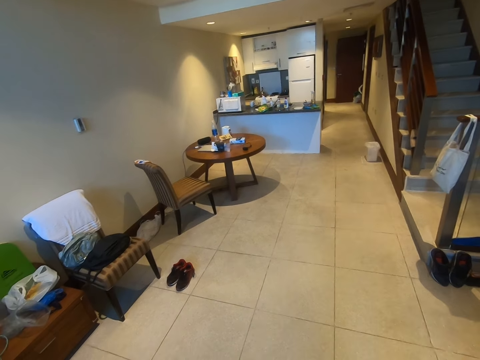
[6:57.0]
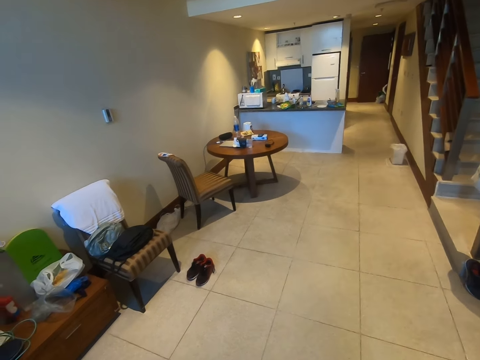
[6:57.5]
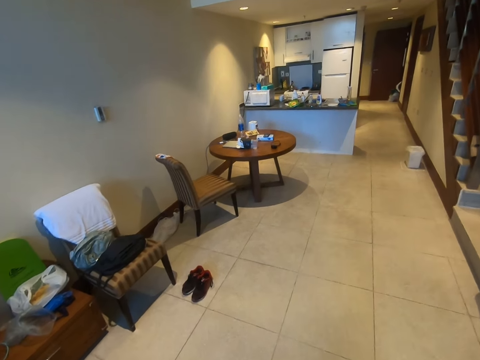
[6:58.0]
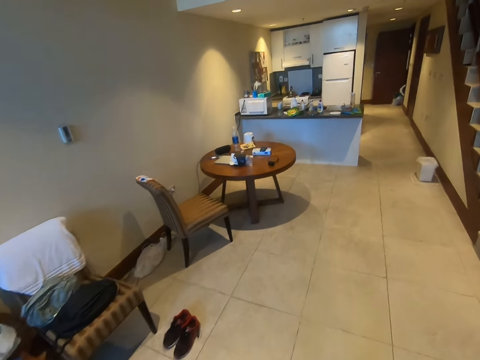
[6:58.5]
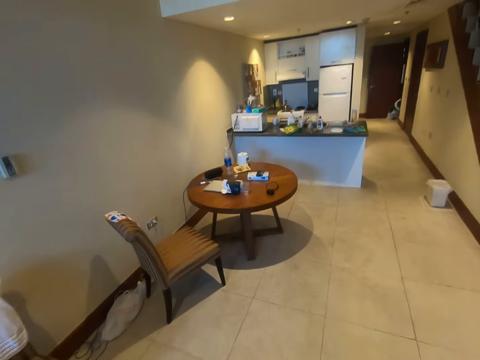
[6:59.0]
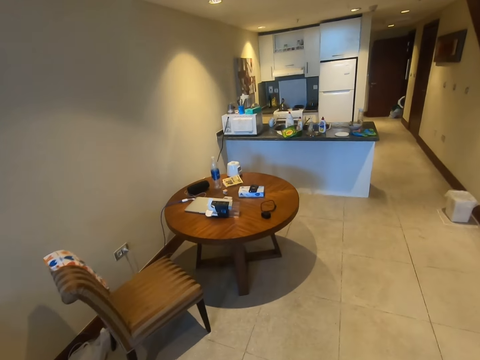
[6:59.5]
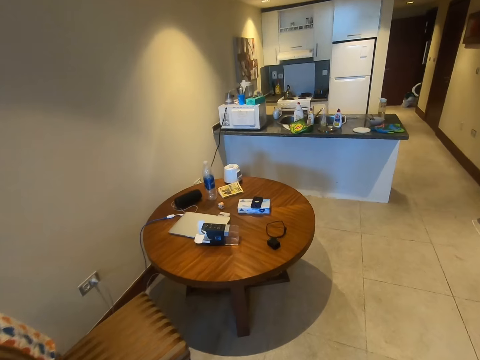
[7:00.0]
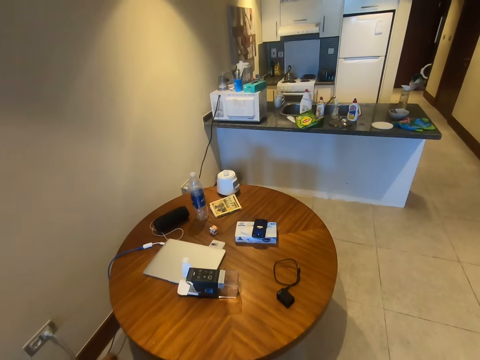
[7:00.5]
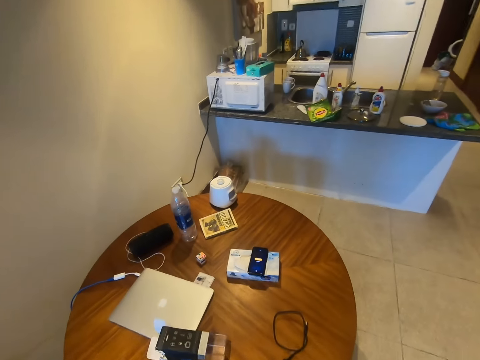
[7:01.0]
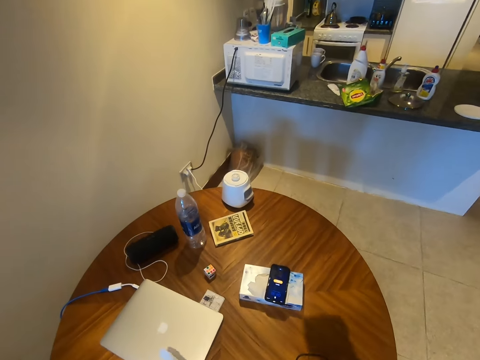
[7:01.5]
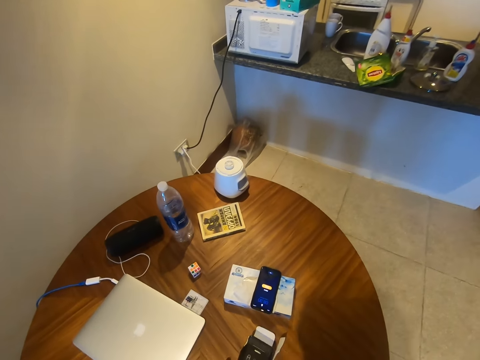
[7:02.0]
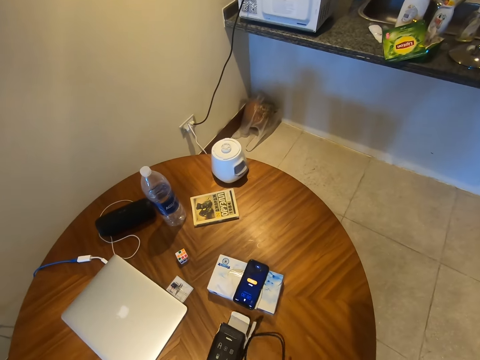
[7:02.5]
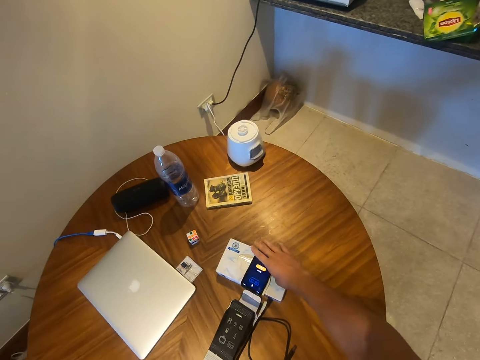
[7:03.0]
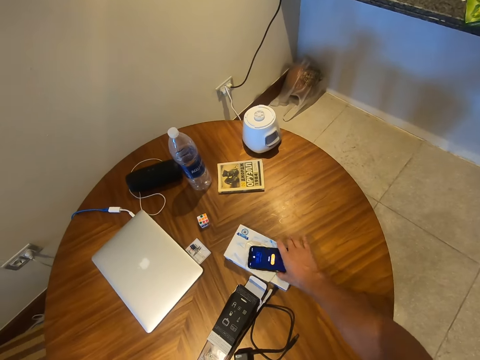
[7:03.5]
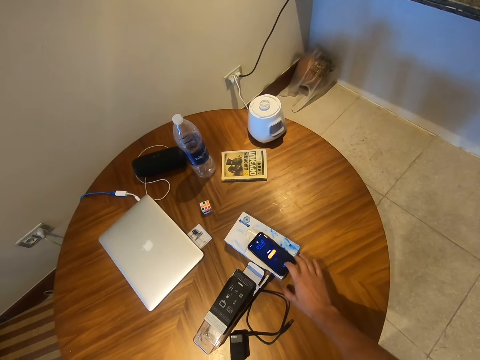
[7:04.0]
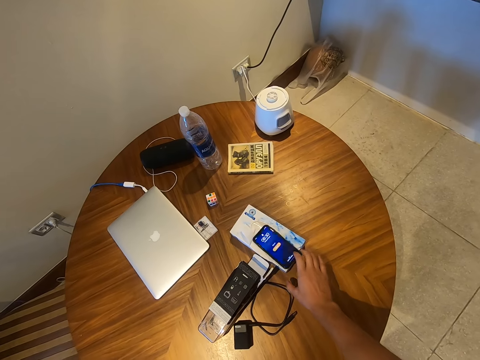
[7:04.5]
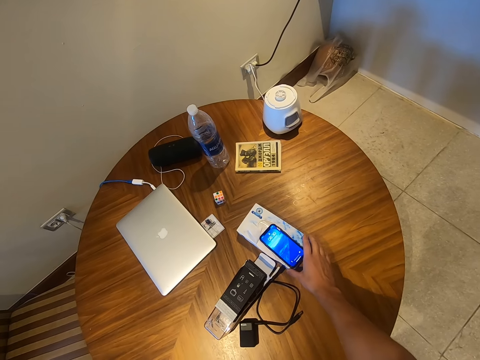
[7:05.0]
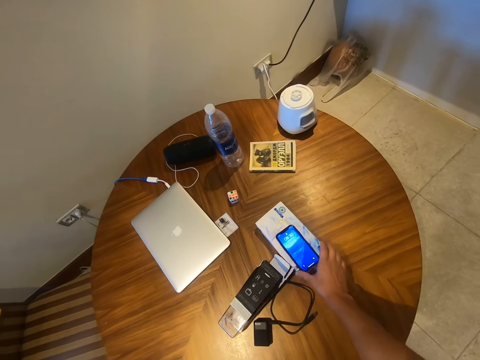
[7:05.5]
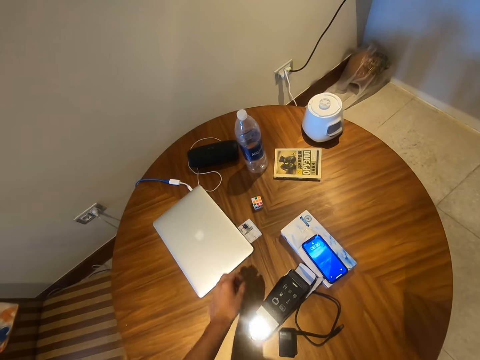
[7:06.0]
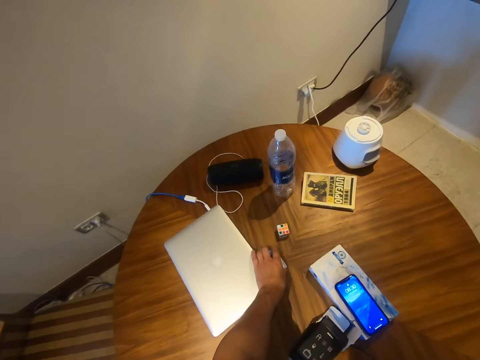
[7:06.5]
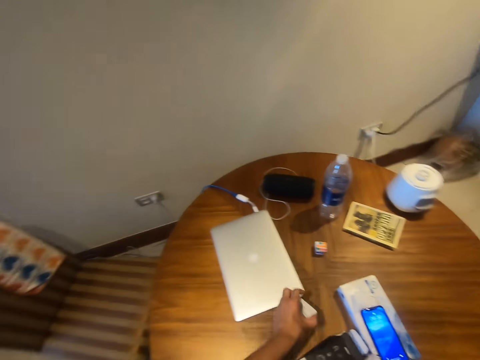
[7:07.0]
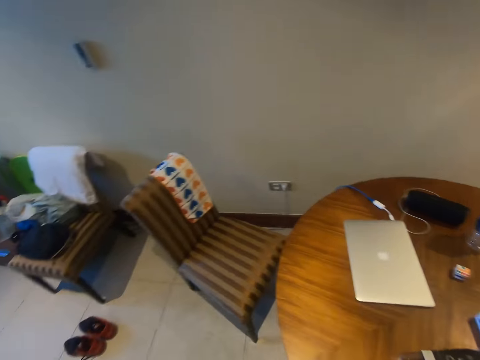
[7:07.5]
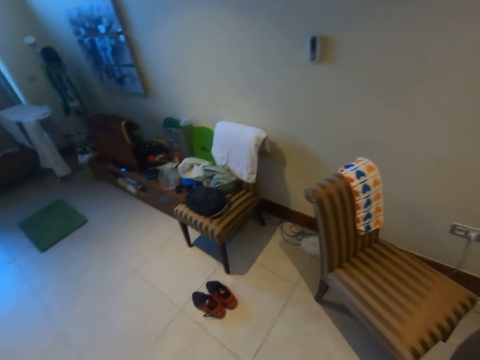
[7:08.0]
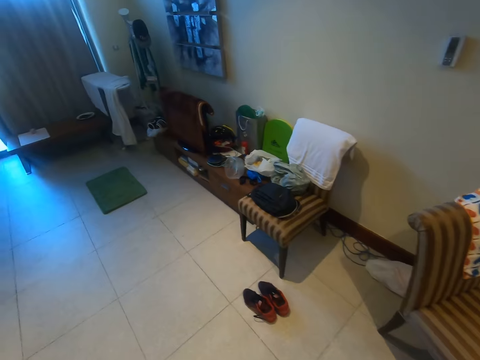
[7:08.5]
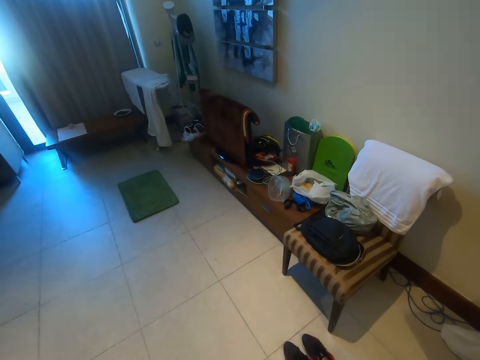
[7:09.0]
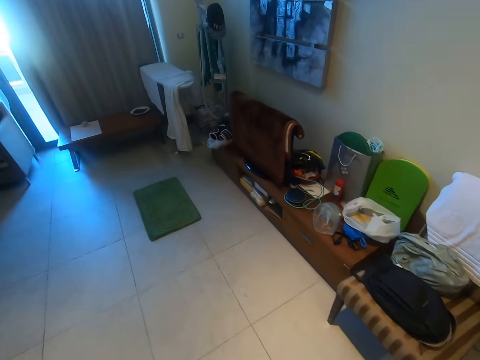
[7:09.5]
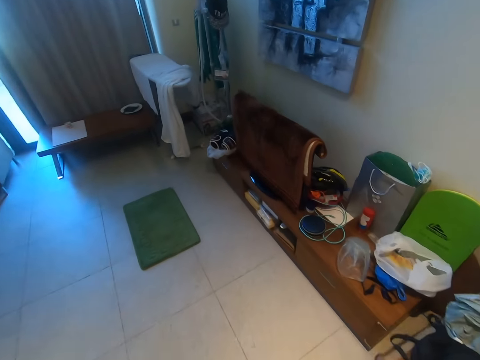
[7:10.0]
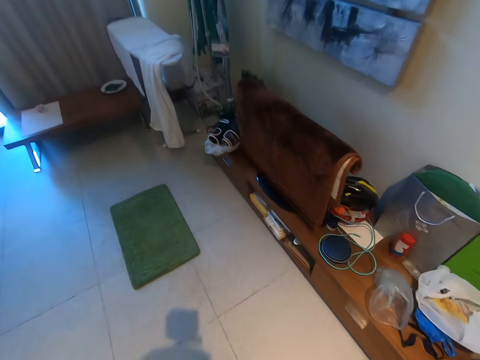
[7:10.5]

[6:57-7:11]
The camera wearer walks. They operate his phone. They turn the phone. They pick up a box. They walk around the room.

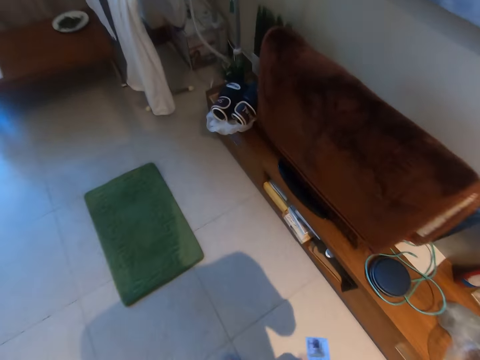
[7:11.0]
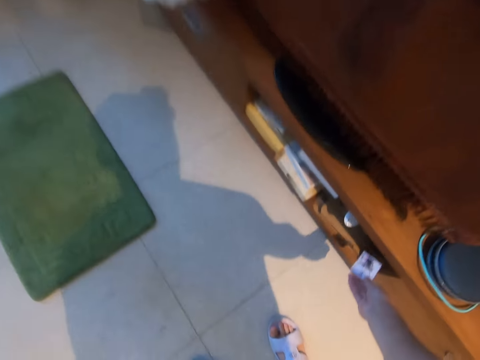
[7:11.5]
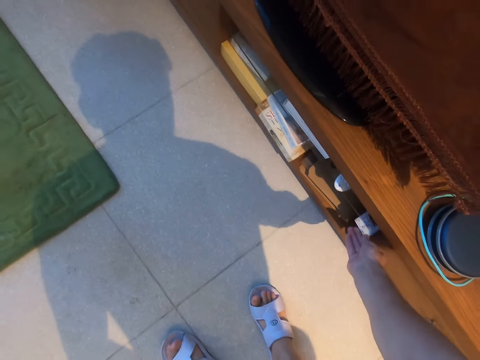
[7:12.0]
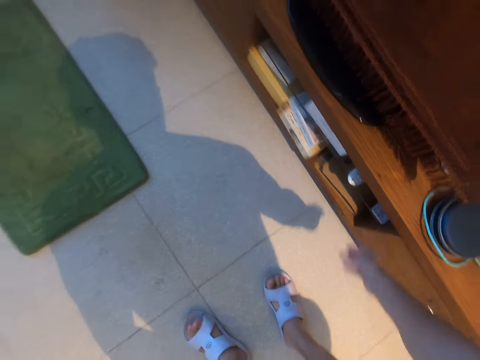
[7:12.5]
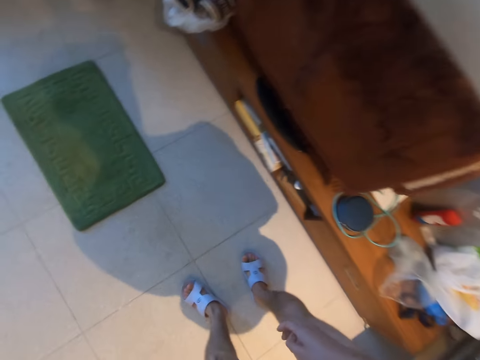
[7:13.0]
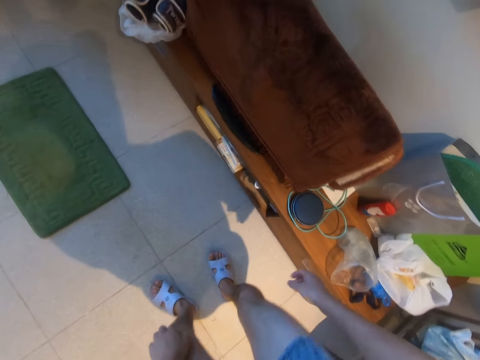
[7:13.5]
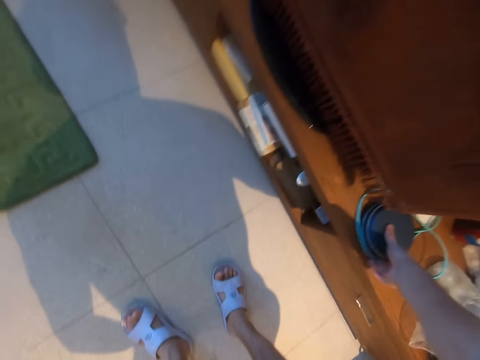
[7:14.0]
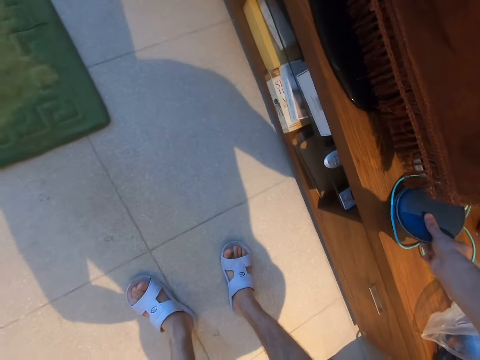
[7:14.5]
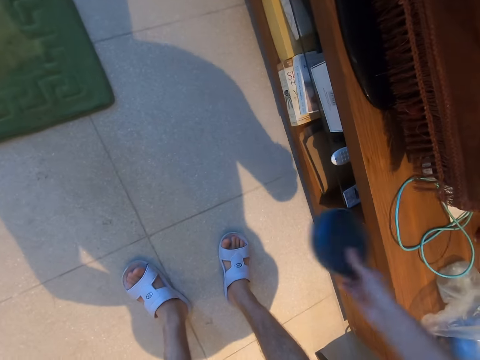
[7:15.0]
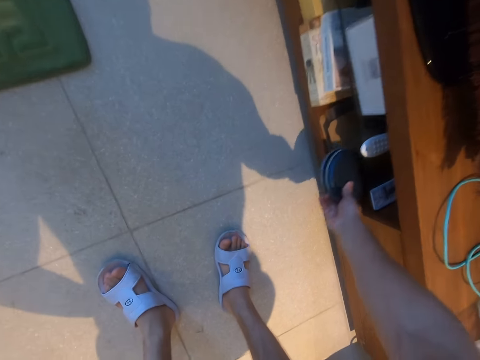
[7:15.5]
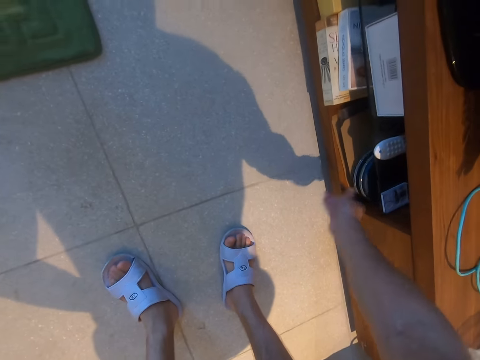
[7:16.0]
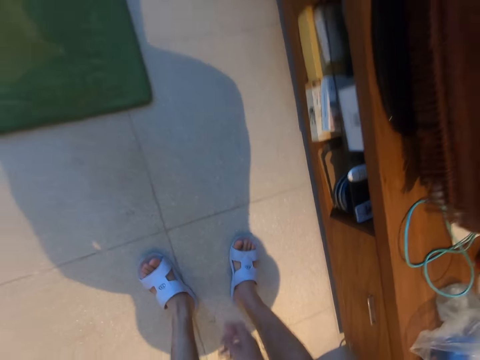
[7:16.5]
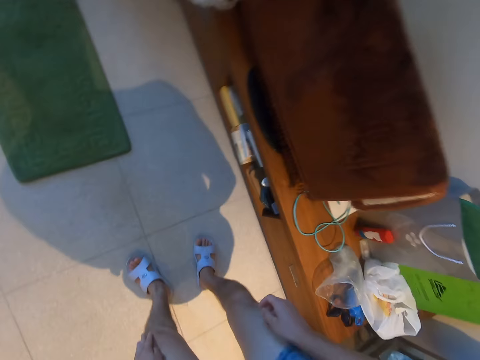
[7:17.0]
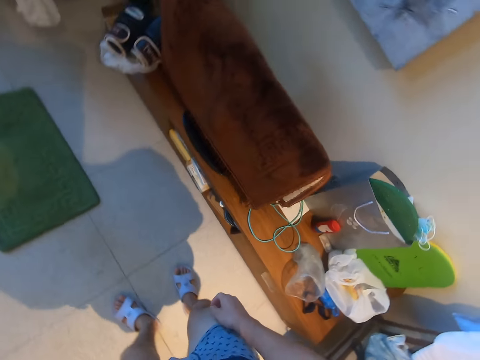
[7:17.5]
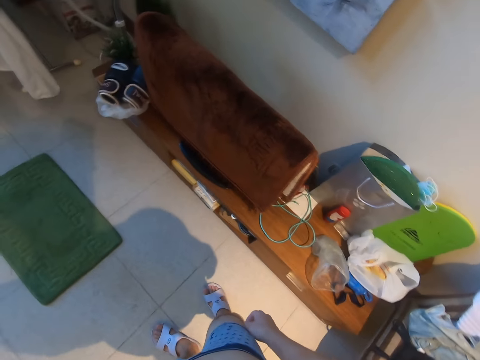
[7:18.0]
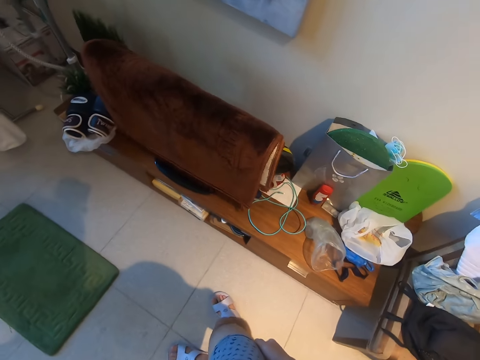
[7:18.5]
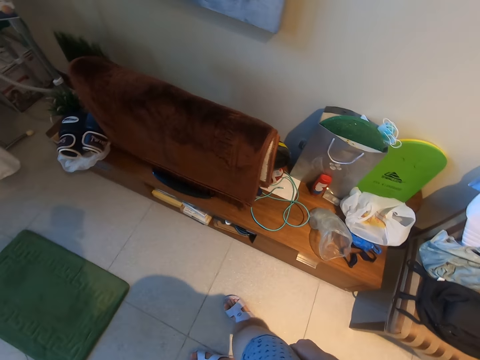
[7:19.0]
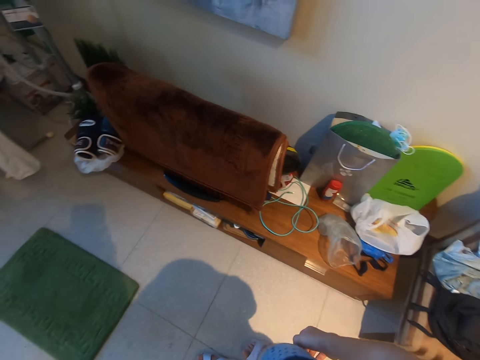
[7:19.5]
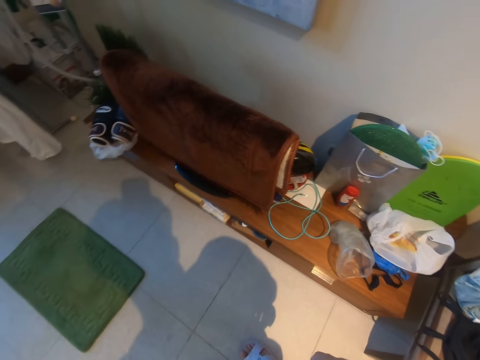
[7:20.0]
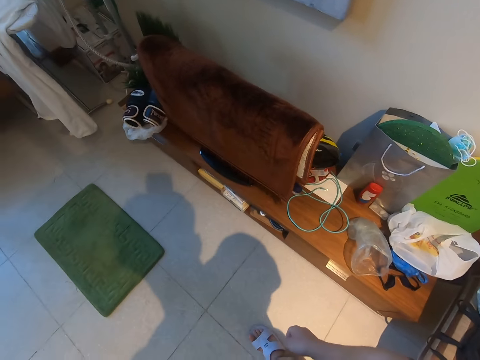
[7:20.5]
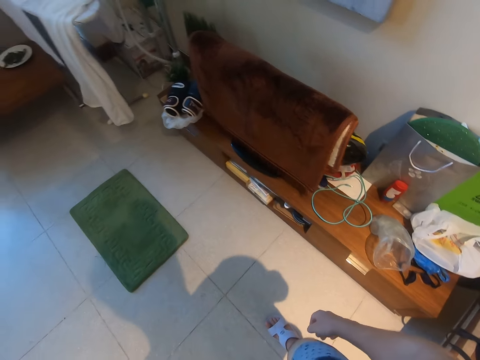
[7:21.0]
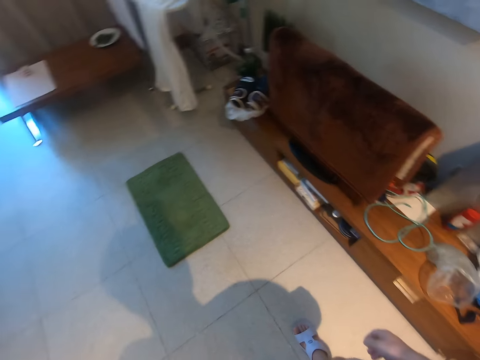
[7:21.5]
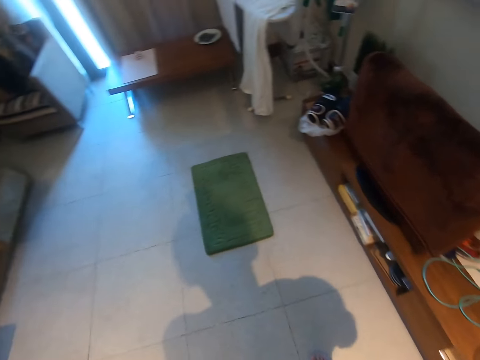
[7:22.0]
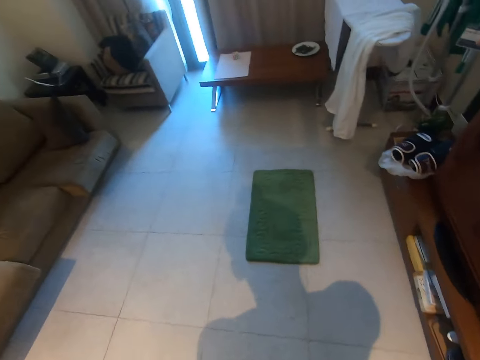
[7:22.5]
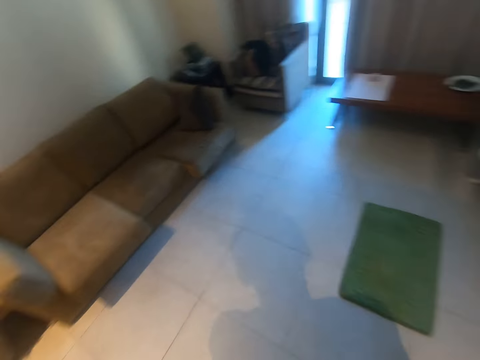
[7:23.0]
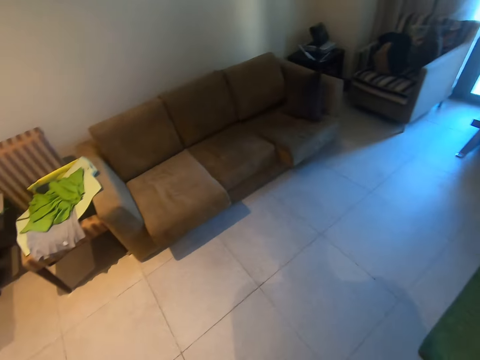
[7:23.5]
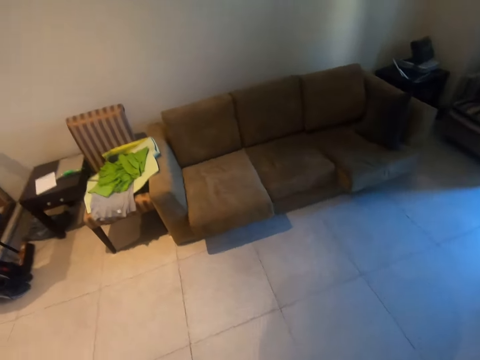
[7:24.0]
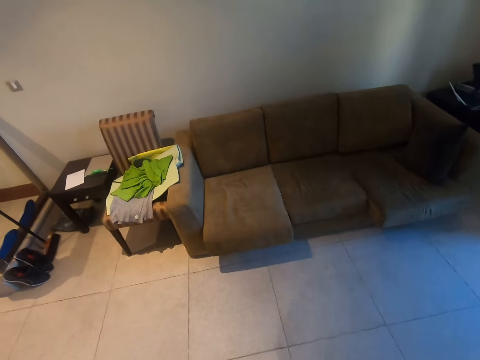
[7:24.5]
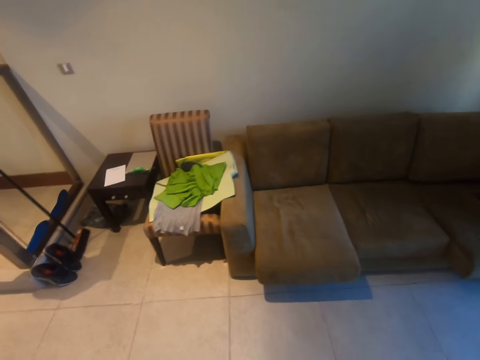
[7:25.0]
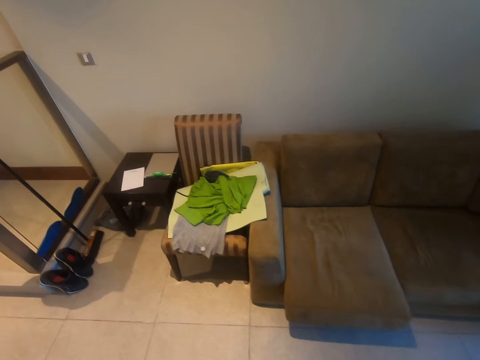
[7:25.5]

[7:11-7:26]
The camera wearer puts the box in the cabinet. They pick up something. They put the object in the cabinet. They stand. They walk around the room.
